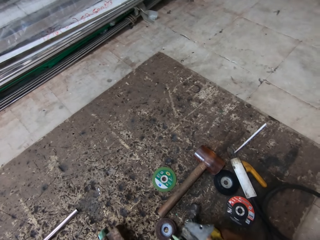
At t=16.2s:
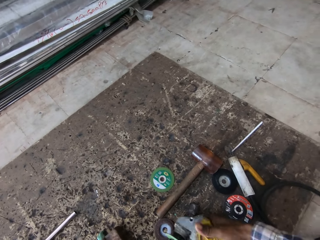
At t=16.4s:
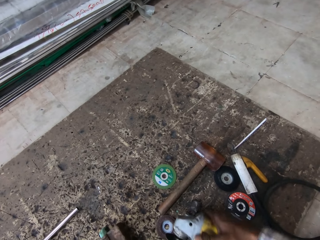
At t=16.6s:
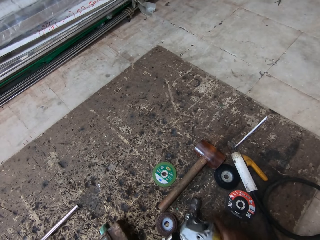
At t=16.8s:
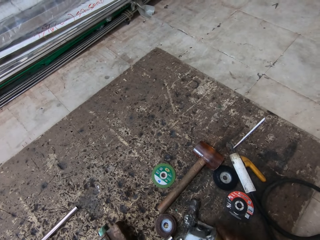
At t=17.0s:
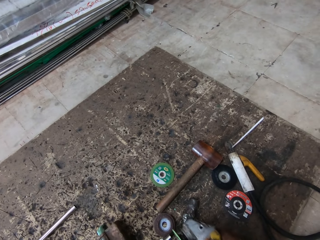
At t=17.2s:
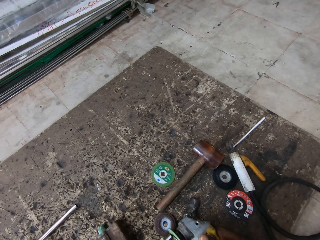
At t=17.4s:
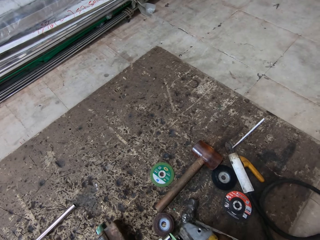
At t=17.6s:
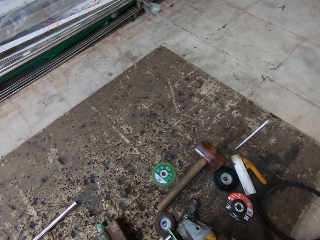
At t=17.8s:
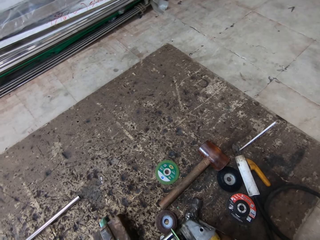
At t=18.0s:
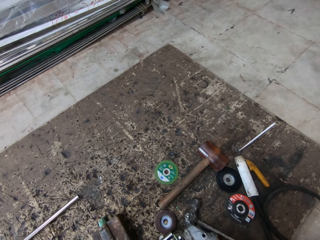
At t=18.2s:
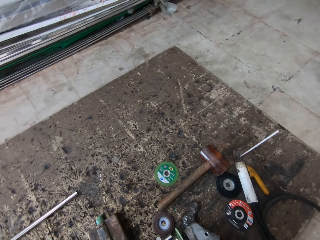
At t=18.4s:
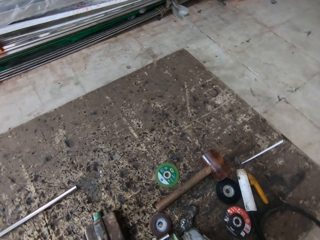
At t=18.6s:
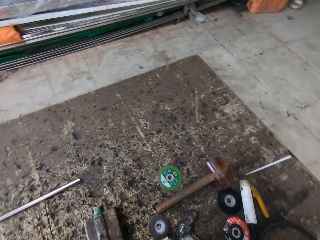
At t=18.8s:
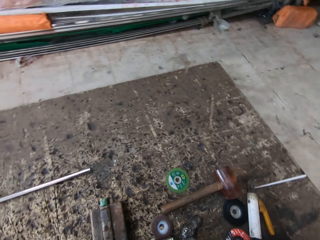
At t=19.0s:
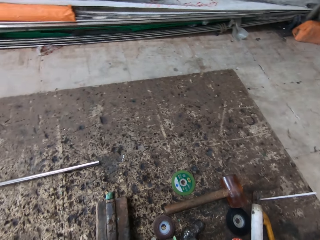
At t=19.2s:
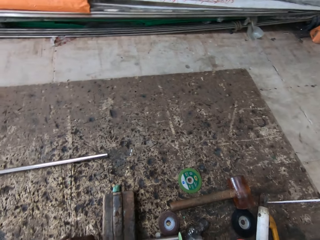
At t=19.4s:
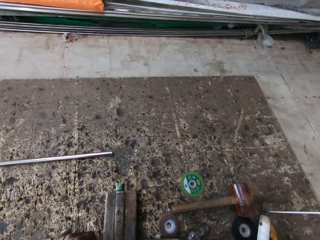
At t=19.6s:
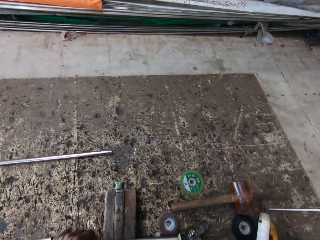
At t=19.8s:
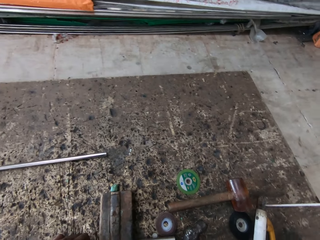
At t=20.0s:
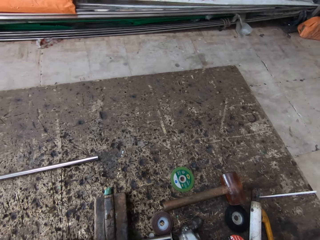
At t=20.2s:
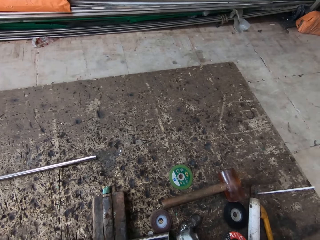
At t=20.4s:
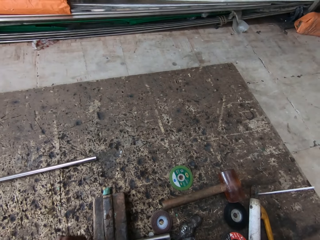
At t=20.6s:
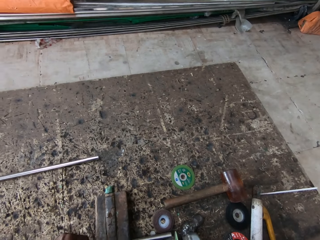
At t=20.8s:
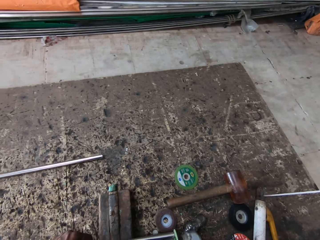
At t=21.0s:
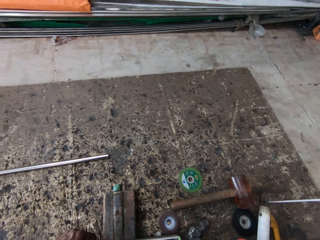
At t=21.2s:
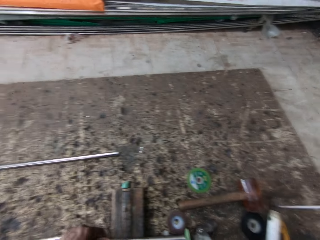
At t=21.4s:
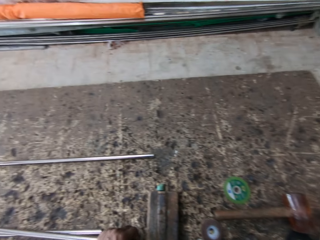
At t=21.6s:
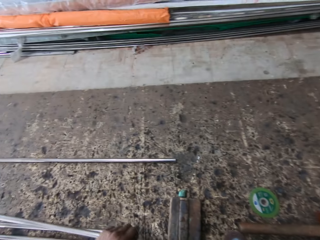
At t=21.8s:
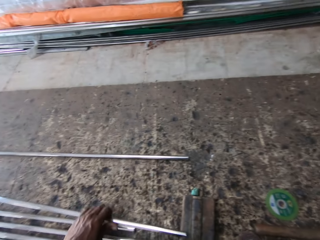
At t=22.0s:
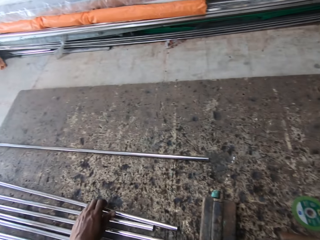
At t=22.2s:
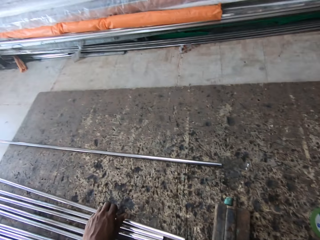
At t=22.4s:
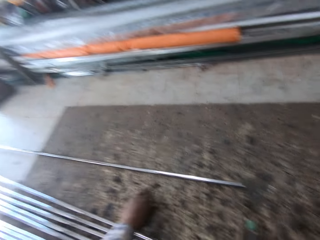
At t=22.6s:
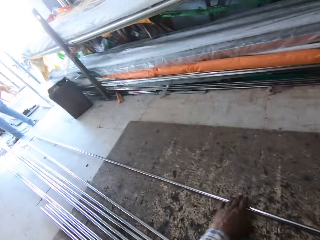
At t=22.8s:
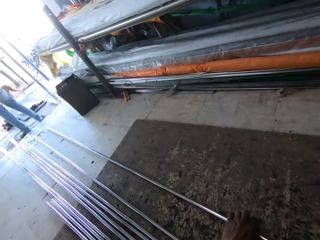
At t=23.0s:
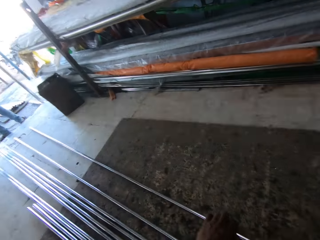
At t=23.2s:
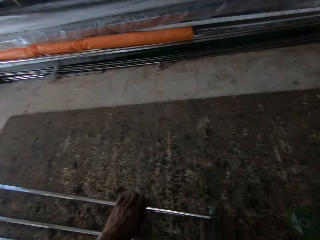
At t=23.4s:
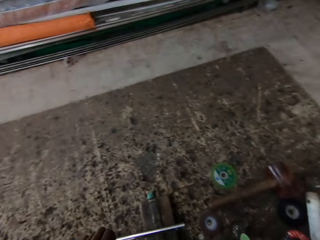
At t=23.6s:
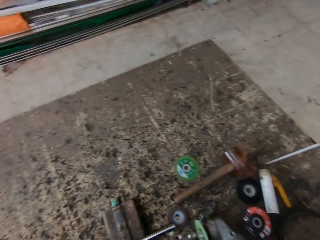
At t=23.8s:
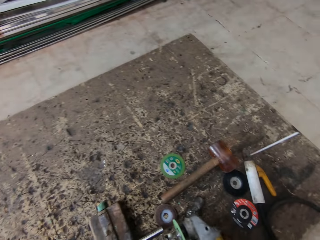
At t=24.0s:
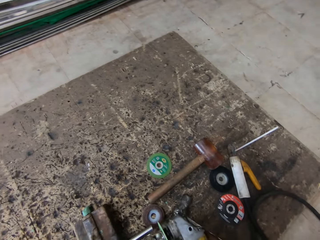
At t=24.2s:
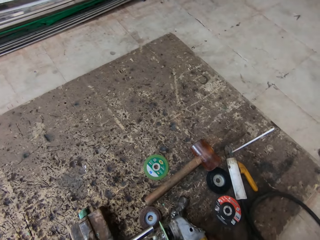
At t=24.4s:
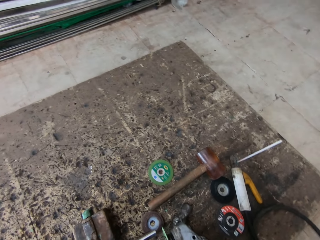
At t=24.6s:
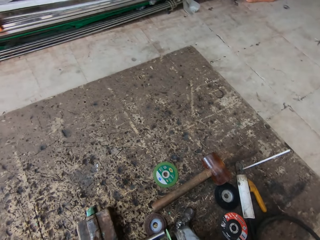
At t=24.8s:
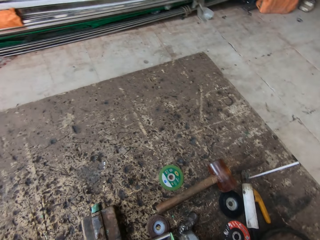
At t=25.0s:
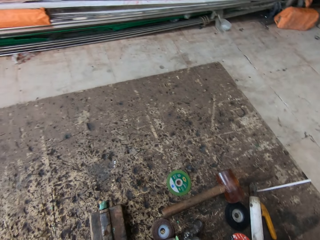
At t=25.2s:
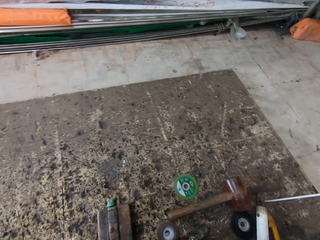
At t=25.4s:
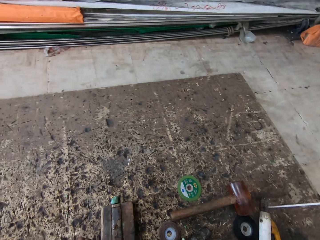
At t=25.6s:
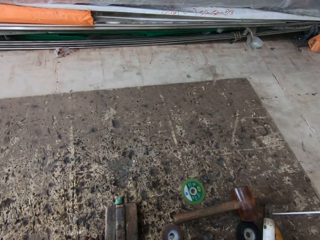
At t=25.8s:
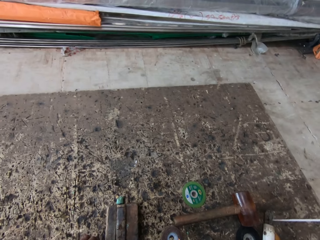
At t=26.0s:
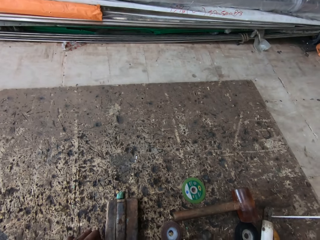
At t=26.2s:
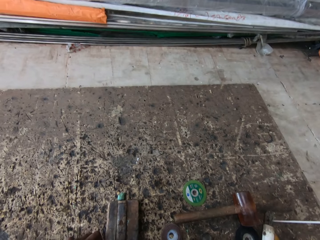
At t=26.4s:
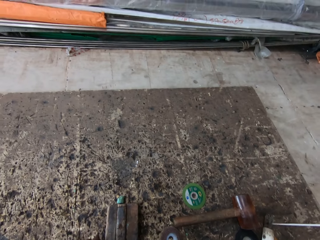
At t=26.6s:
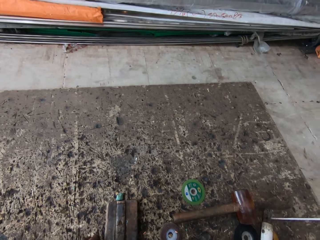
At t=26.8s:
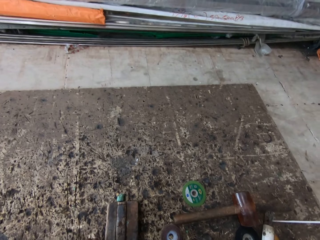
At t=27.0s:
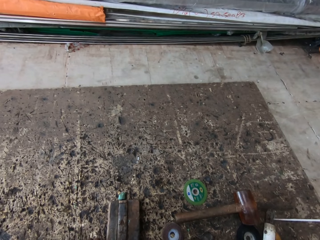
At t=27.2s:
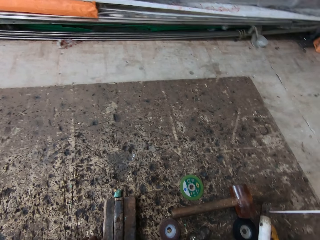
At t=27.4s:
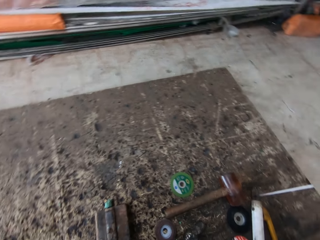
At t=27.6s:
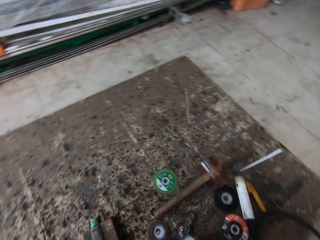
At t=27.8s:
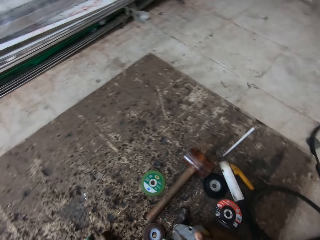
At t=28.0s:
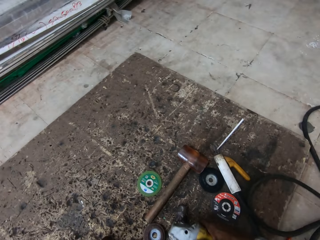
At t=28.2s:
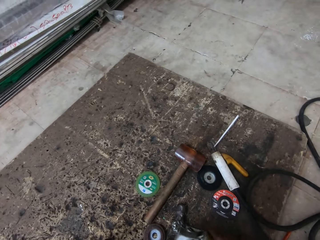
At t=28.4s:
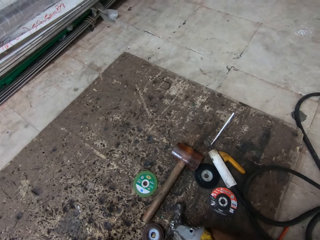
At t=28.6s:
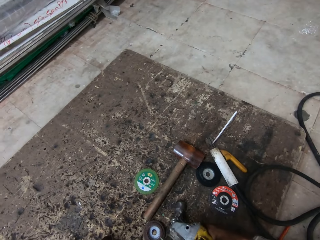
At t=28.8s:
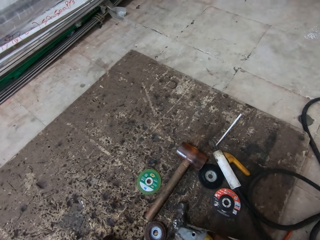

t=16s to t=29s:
The camera wearer grinds the steel metal. They hold the metal. They put the metal rod down. They pick up the metal rod. They grind the metal rod.

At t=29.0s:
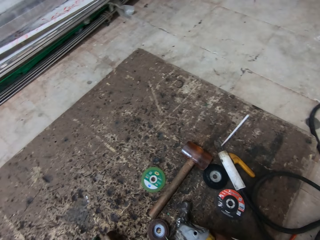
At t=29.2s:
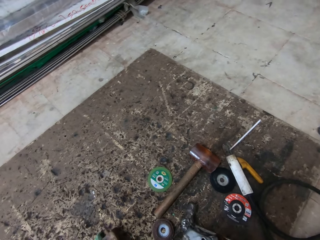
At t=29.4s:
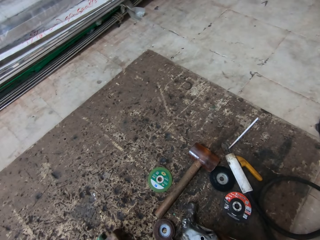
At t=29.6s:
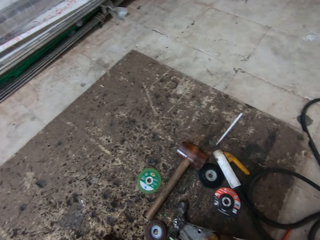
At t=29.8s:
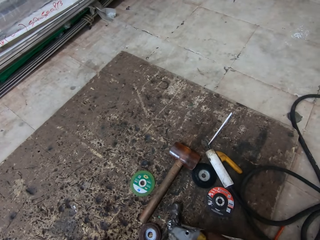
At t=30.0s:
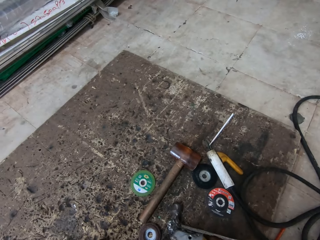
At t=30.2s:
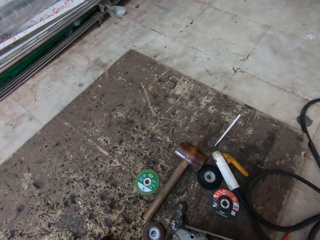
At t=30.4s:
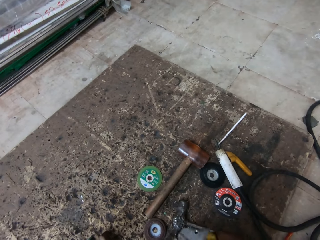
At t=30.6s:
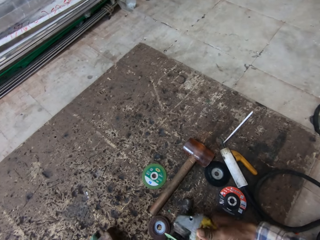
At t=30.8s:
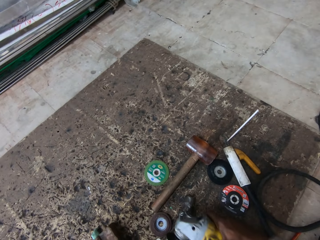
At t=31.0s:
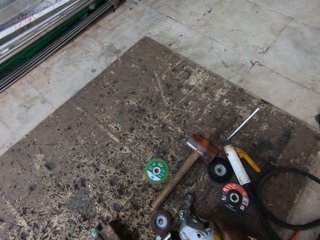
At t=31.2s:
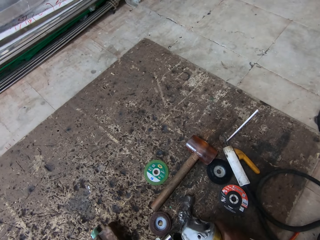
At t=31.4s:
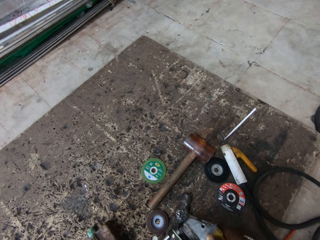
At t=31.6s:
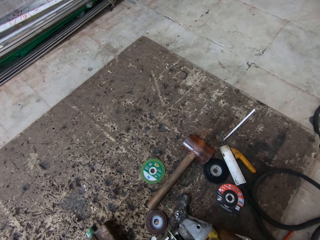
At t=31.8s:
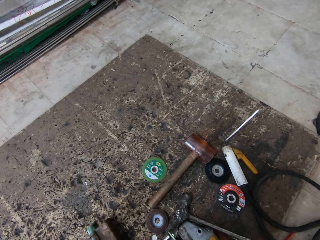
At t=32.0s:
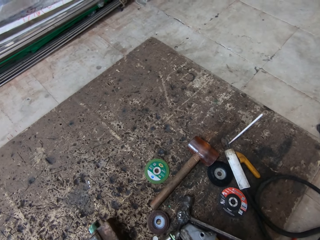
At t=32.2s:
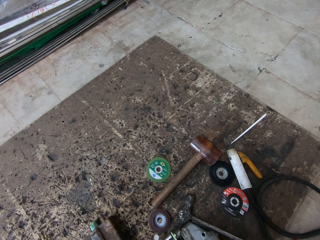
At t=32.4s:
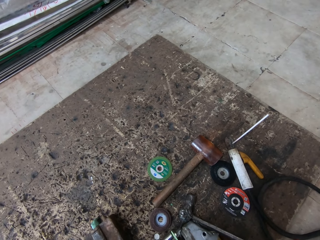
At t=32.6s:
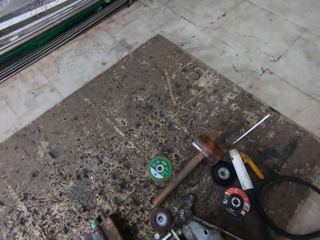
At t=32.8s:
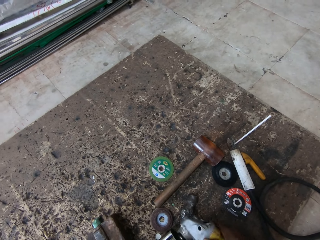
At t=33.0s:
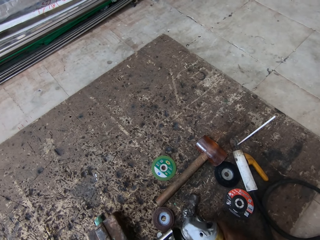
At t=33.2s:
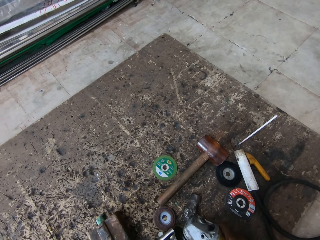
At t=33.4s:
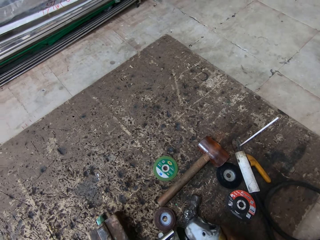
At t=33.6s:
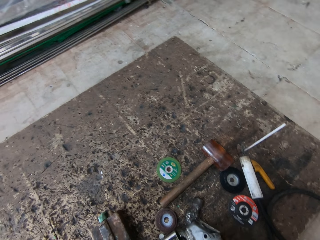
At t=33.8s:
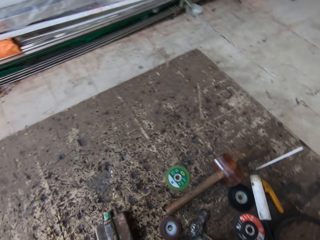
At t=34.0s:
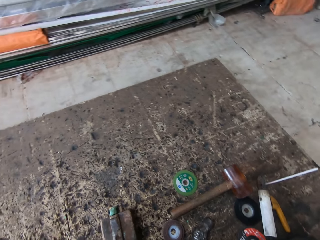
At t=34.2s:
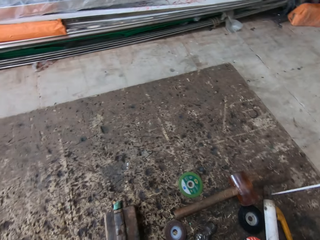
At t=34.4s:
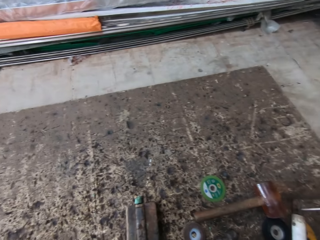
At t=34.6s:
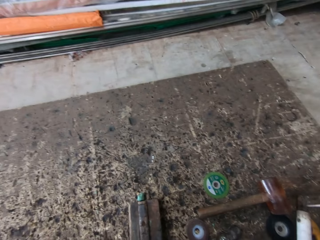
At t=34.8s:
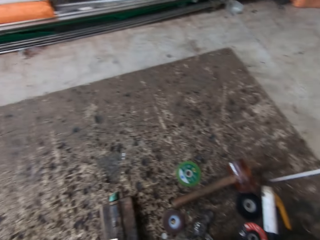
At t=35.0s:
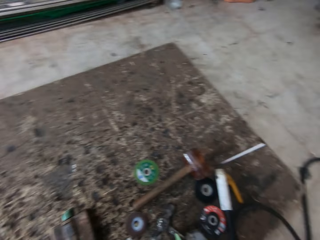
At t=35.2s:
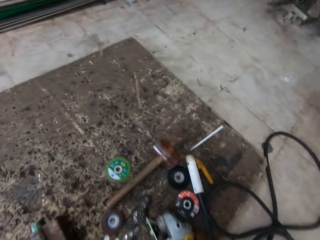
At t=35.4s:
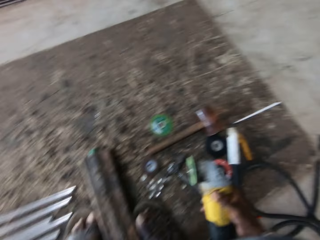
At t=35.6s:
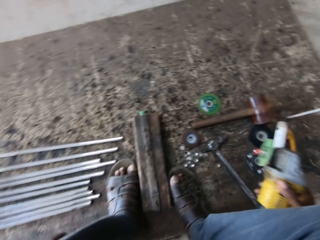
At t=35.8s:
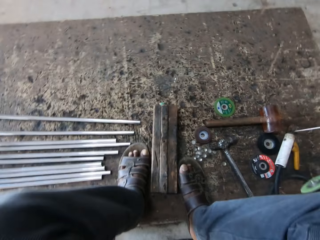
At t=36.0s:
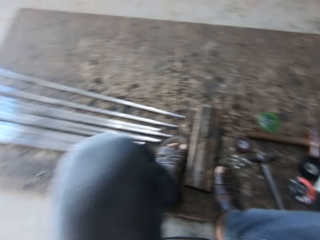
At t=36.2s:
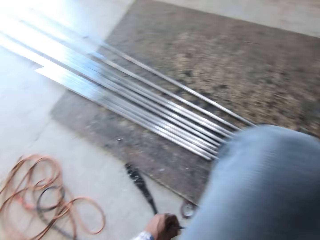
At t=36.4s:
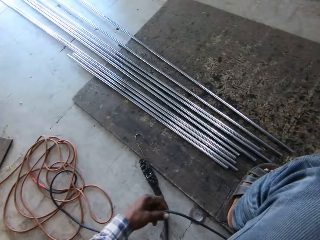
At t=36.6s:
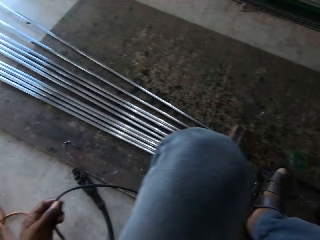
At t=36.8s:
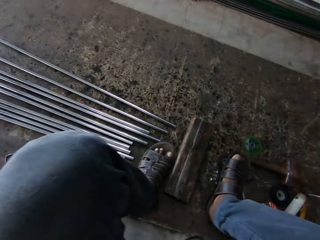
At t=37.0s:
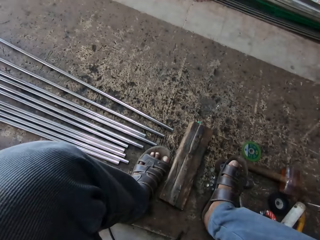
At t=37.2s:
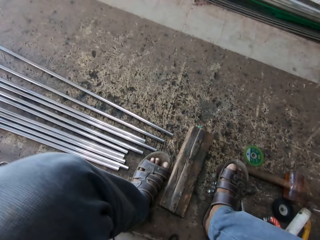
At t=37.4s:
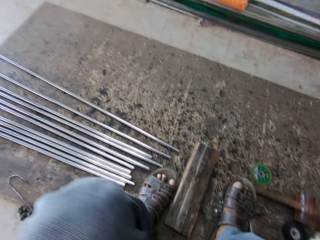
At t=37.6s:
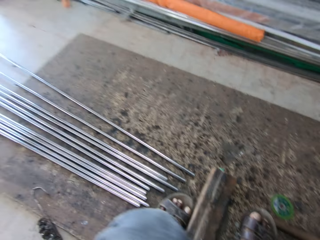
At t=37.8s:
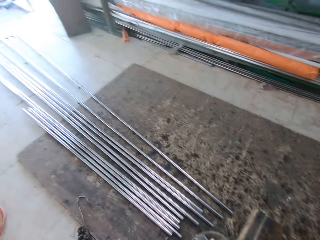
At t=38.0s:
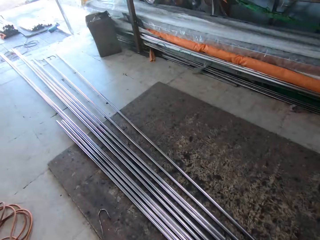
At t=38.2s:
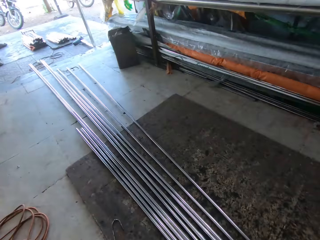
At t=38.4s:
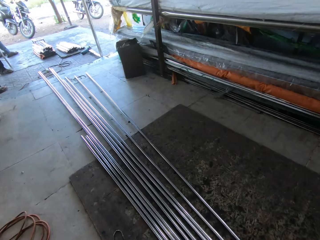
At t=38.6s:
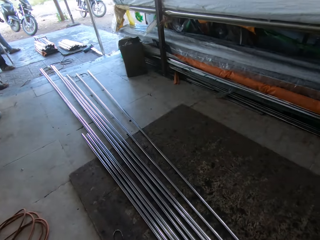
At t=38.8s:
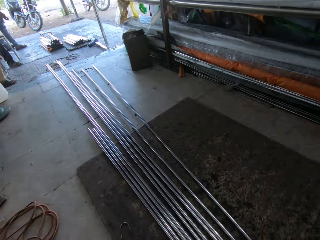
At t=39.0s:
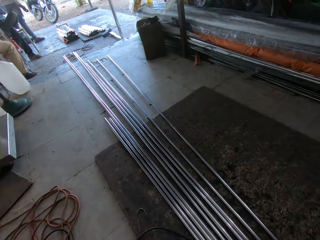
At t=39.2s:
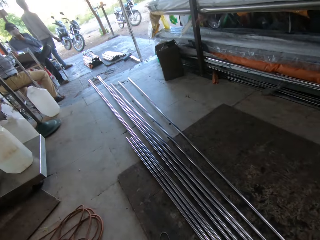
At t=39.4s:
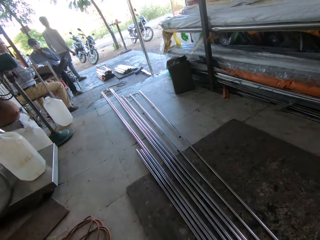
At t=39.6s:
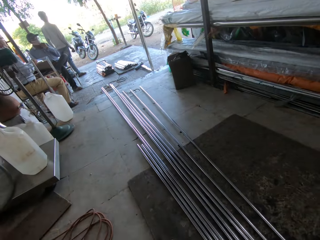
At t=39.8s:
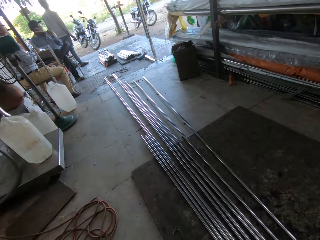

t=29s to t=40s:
The camera wearer grinds the metal. They put the metal rod down. They look around. They hold the power cable.
